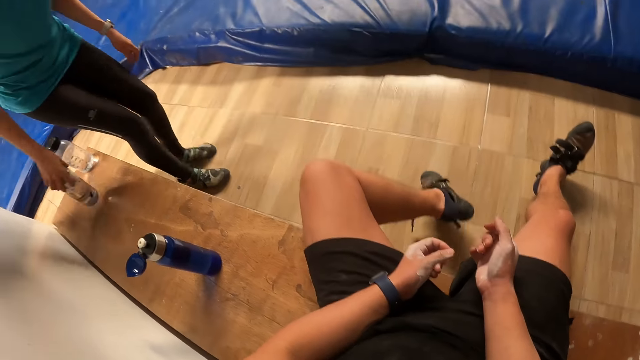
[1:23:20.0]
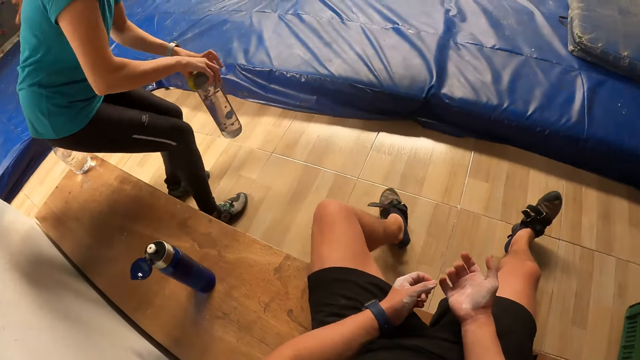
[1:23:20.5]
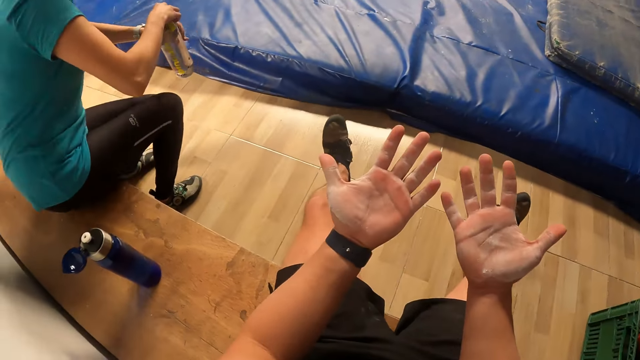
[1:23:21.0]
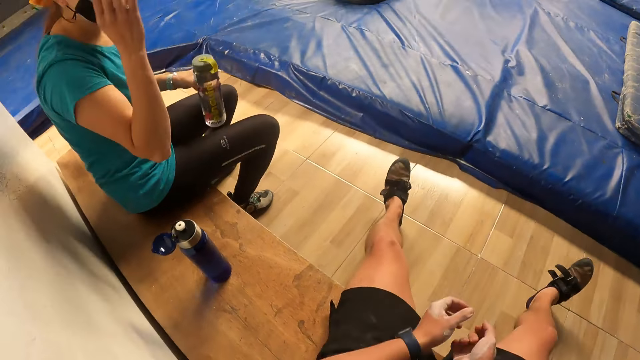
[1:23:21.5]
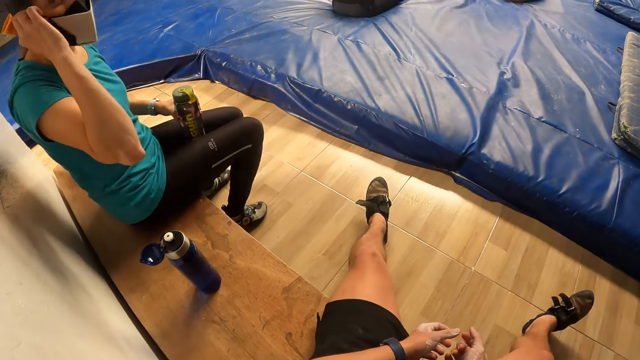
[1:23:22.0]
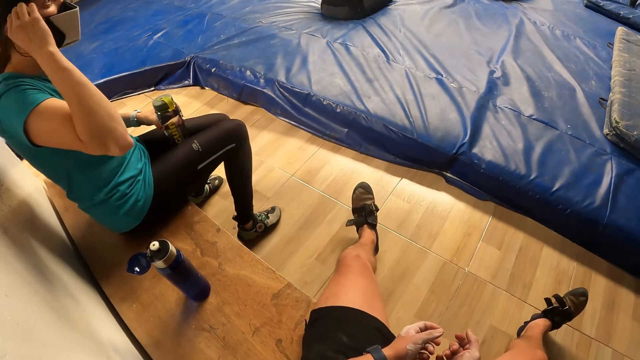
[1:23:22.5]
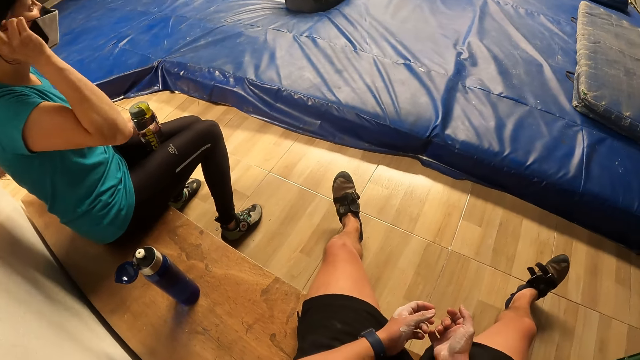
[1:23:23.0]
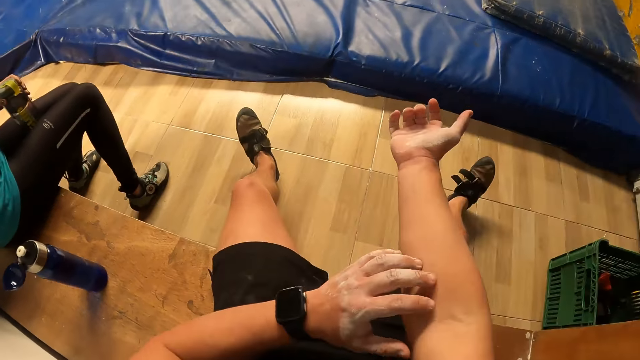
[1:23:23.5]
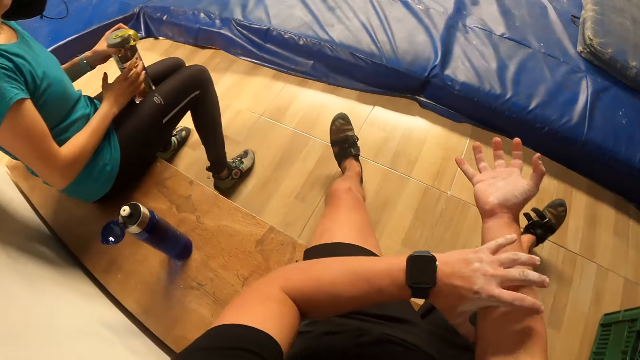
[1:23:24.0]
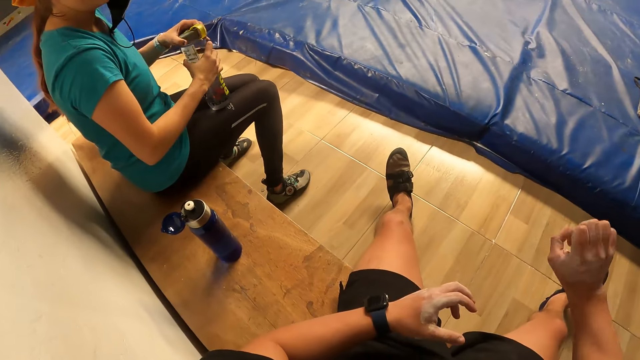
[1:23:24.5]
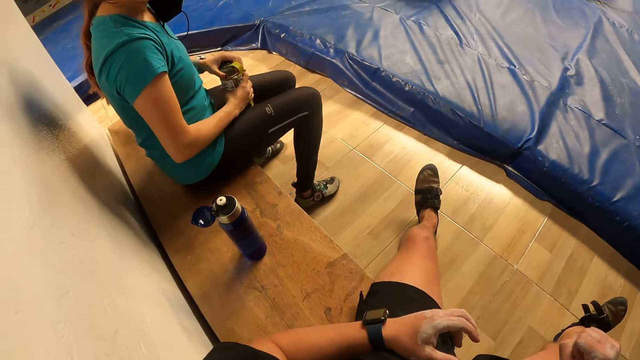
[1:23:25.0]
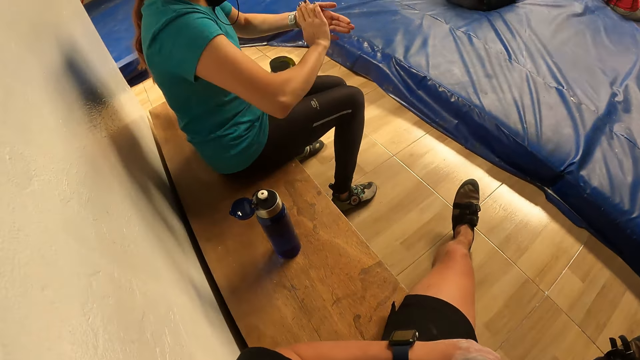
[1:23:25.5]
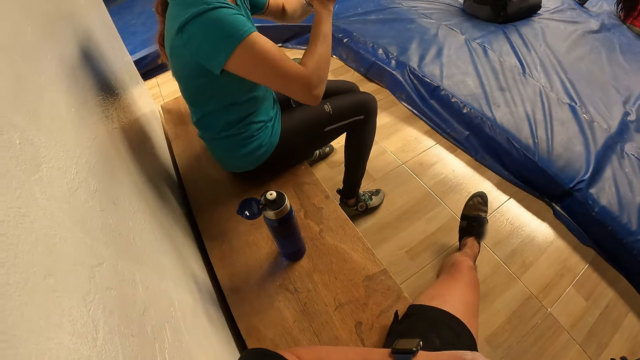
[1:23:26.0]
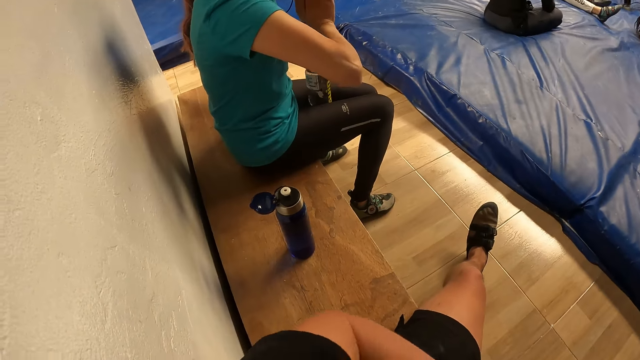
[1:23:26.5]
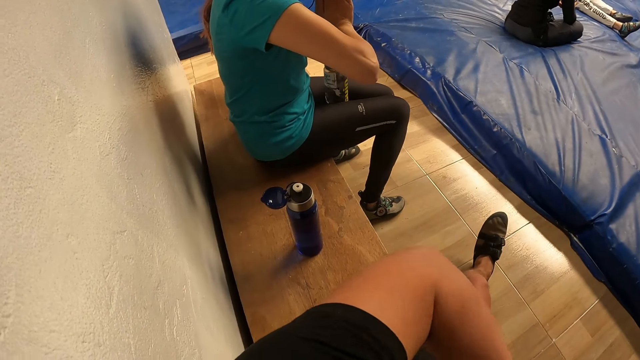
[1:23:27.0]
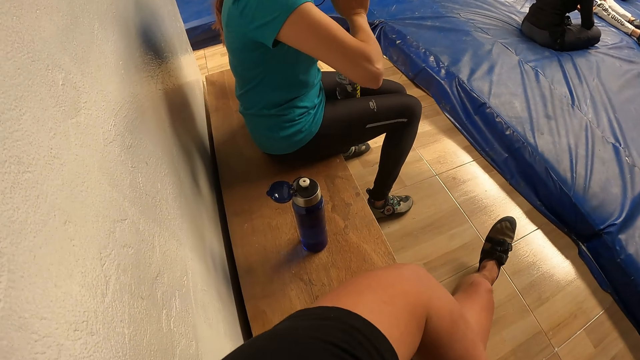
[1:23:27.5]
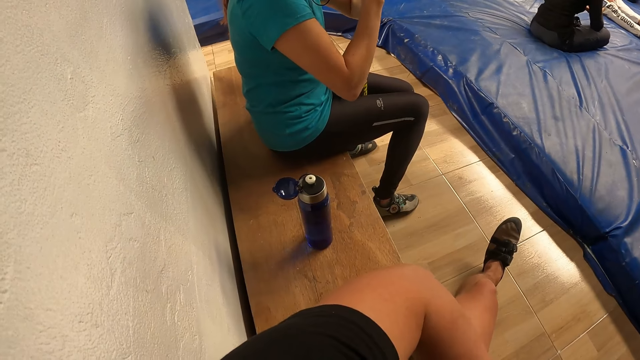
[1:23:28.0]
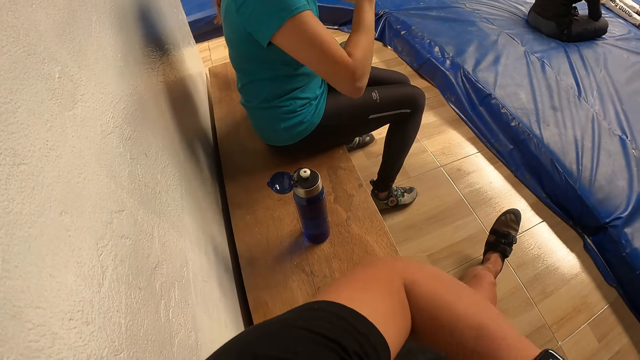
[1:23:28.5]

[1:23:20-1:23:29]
The woman sits on the bench and passes the water bottle to her left hand with her right hand. The camera wearer stares at his hands and lowers the hands. The woman interacts with the camera wearer. The camera wearer interacts with the woman. He raises a hand and touches his forearm. The woman holds the water bottle with both hands. The camera wearer stretches the wrists. The woman places the water bottle in between her legs with both hands. The camera wearer looks around. The woman interacts with the camera wearer.

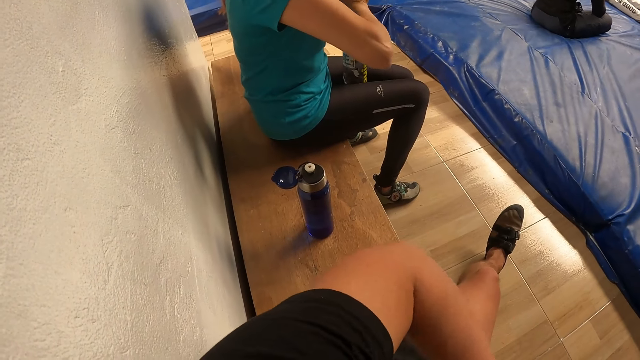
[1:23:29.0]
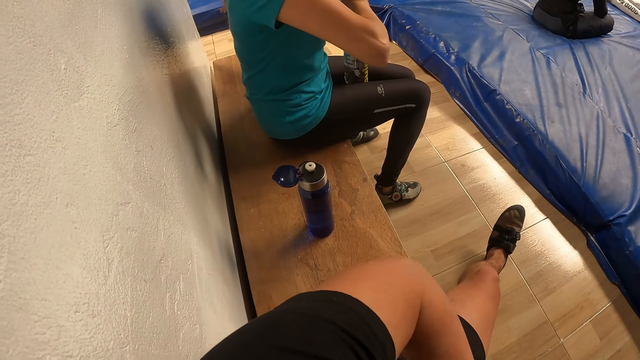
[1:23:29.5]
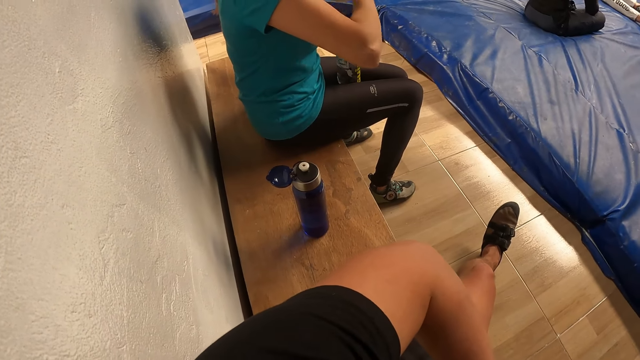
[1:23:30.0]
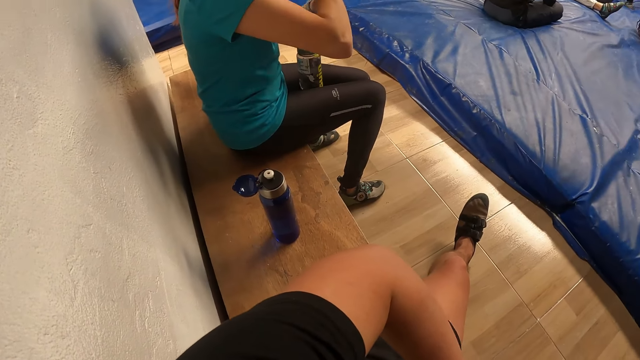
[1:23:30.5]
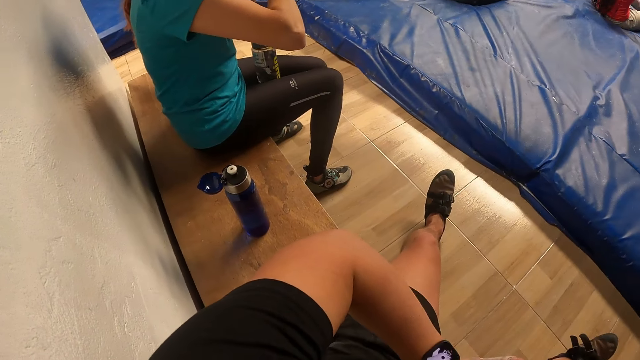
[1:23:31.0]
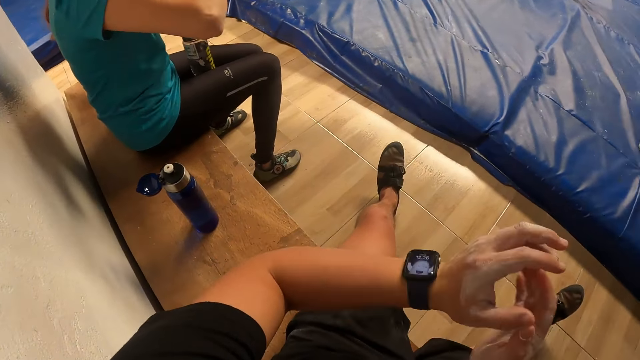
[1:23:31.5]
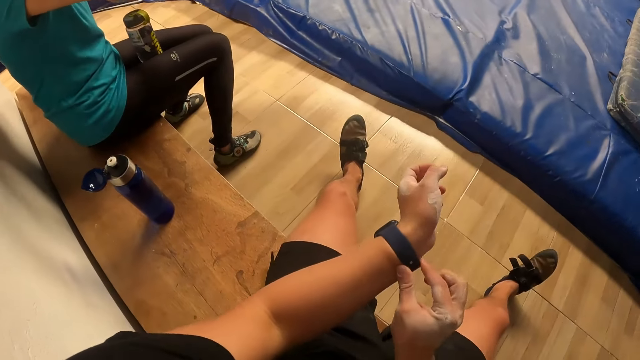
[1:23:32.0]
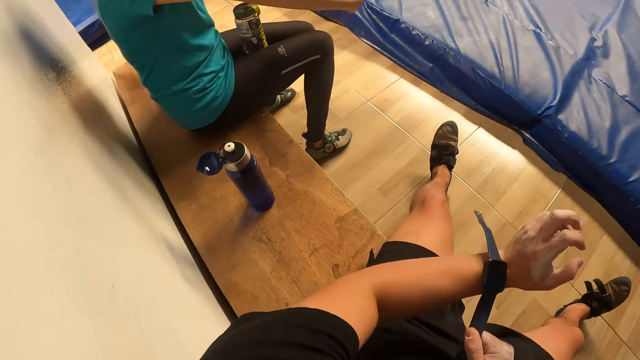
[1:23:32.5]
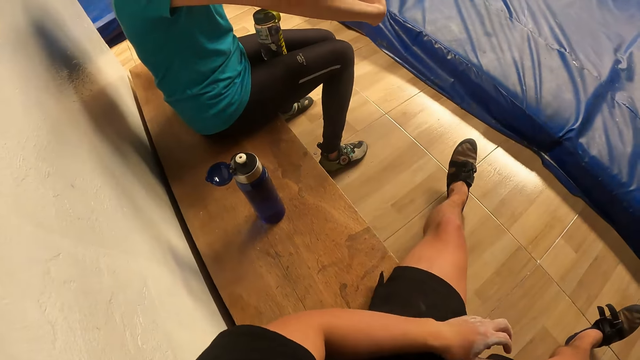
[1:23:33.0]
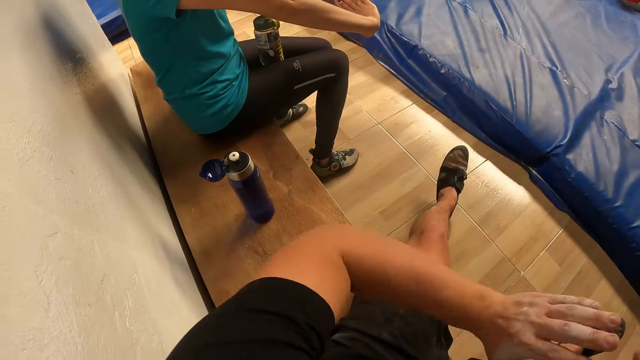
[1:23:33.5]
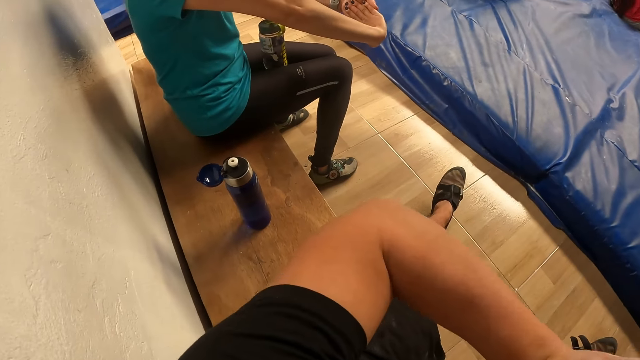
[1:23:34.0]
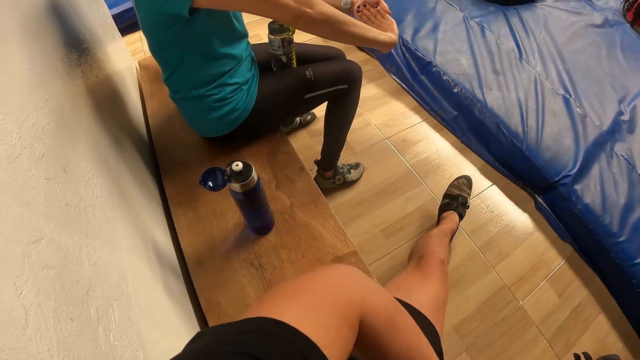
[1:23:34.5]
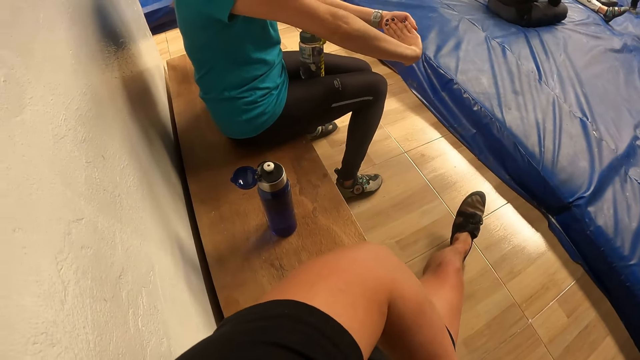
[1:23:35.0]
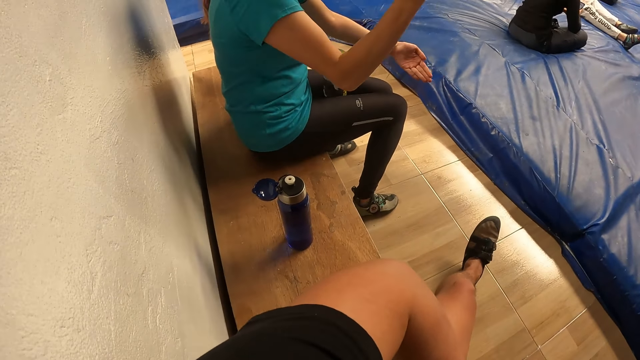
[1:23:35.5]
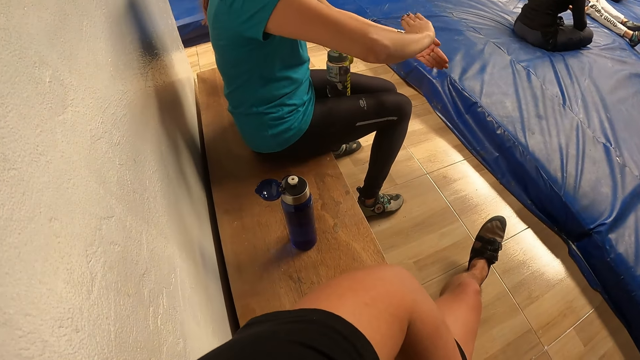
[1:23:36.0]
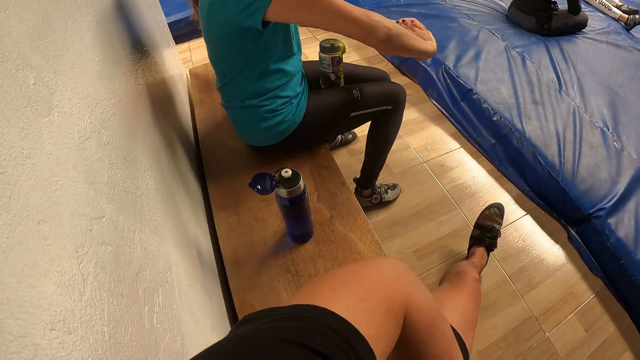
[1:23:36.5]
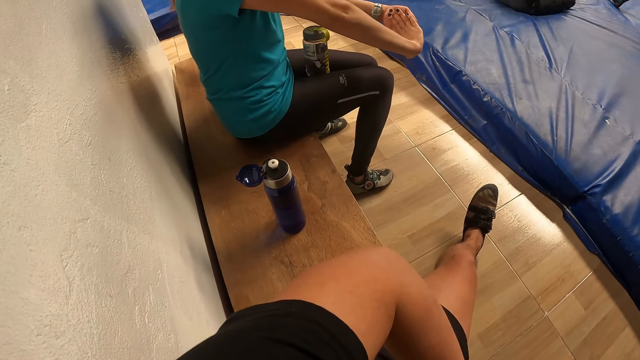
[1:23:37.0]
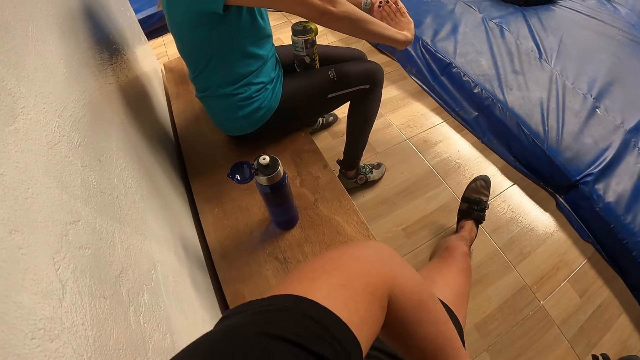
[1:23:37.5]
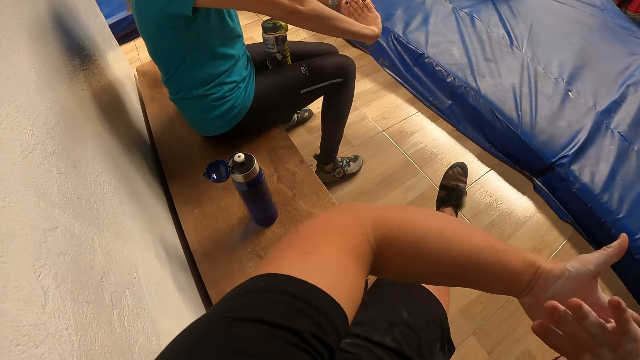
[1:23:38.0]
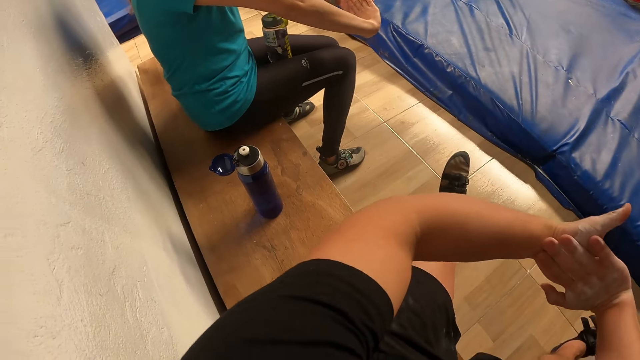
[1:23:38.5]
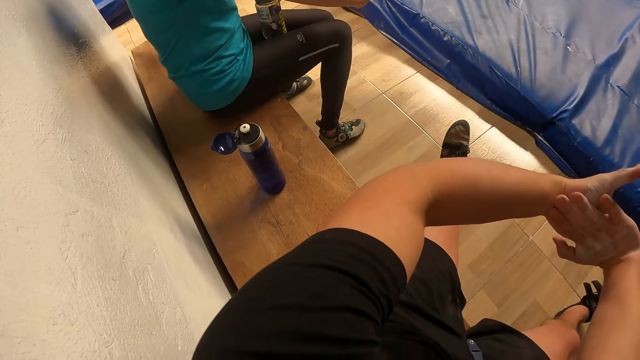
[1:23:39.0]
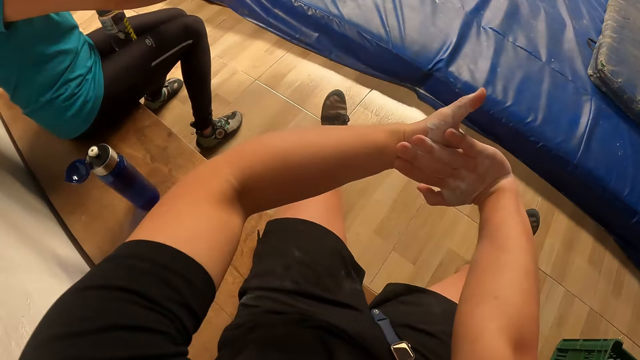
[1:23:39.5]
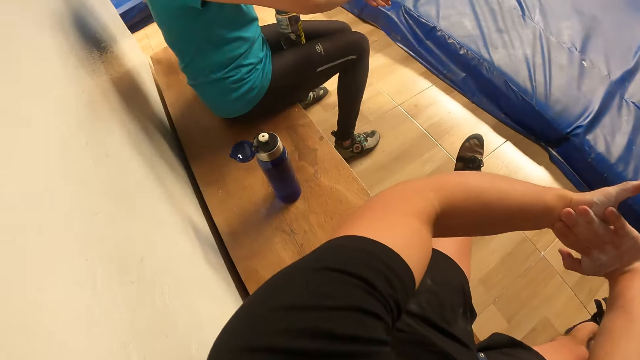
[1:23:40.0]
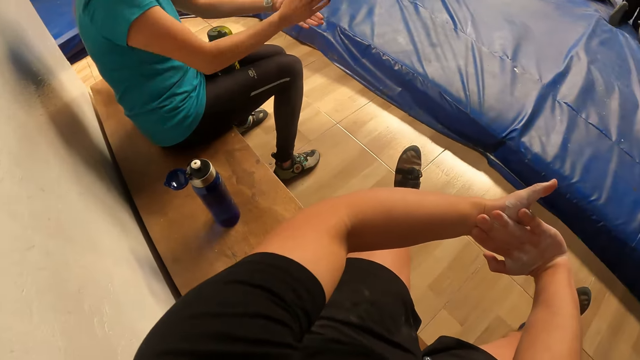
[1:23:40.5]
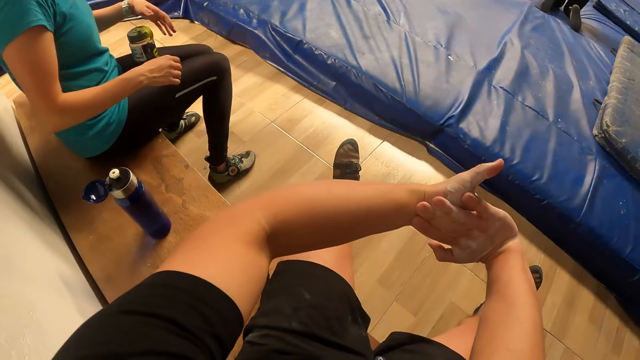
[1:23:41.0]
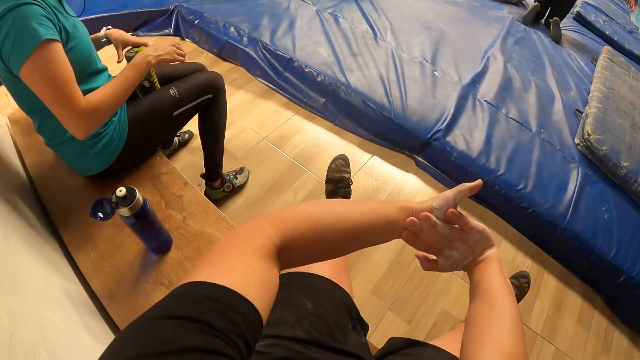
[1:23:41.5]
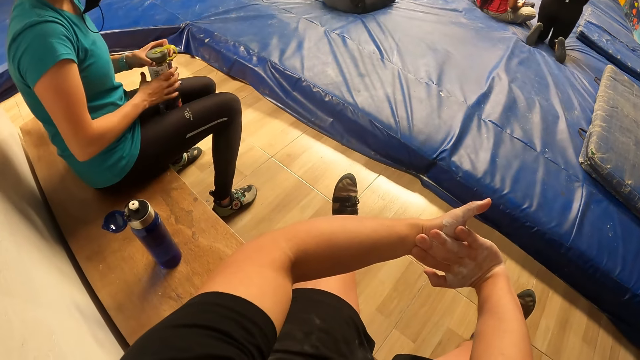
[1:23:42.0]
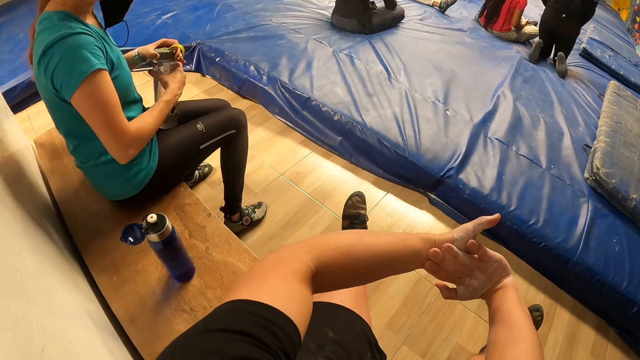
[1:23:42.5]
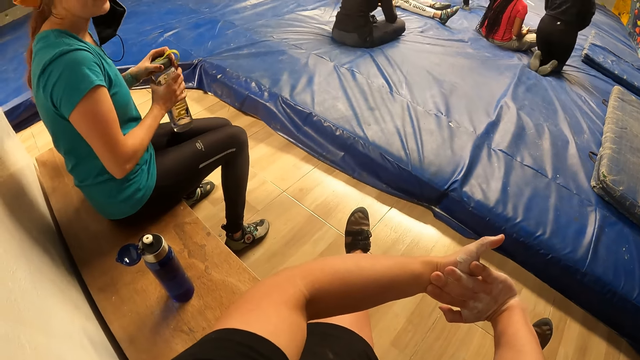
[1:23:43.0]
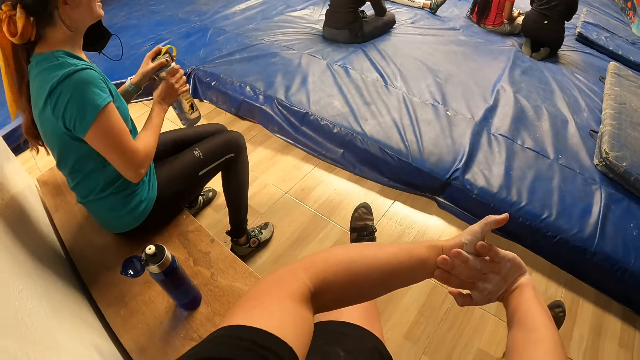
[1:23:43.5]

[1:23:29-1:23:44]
The camera wearer stretches the wrist. He takes off a wrist watch on his left wrist with his right hand. He holds the wrist watch, raises a hand and interacts with the woman. He looks at his wrist, holds the hands together and flexes his hands. The woman picks up the water bottle from her legs with both hands.
